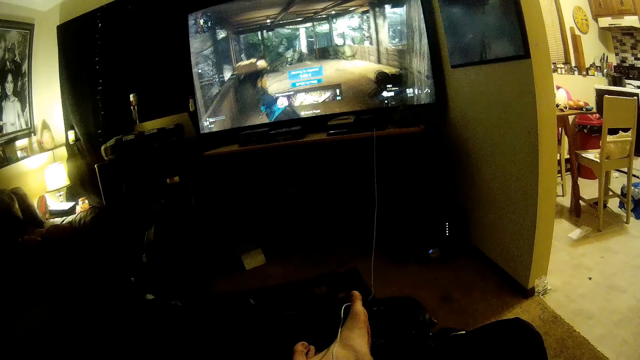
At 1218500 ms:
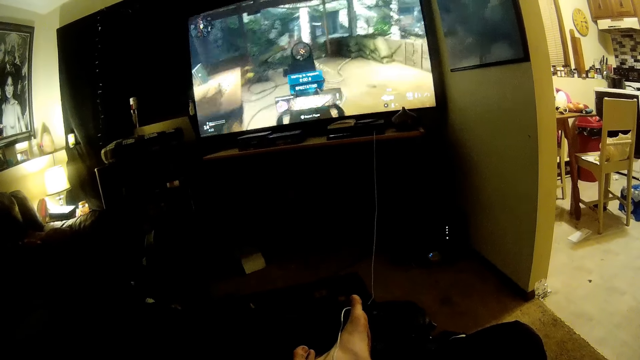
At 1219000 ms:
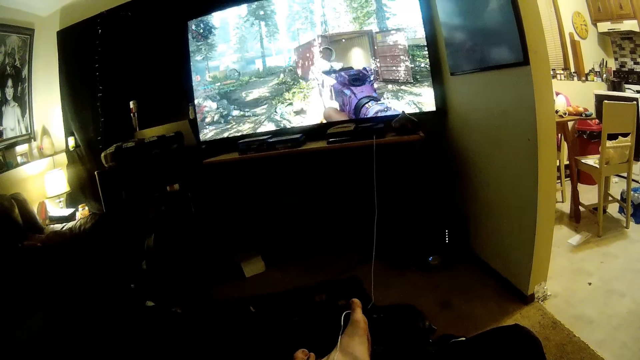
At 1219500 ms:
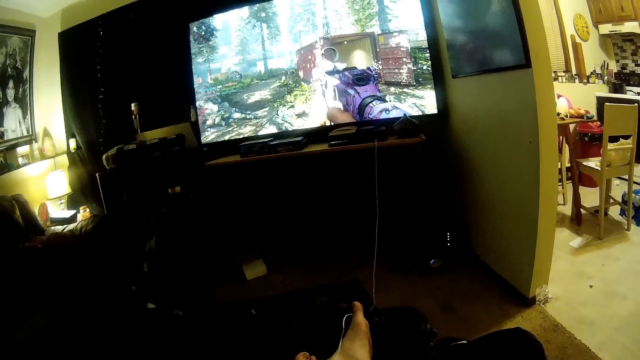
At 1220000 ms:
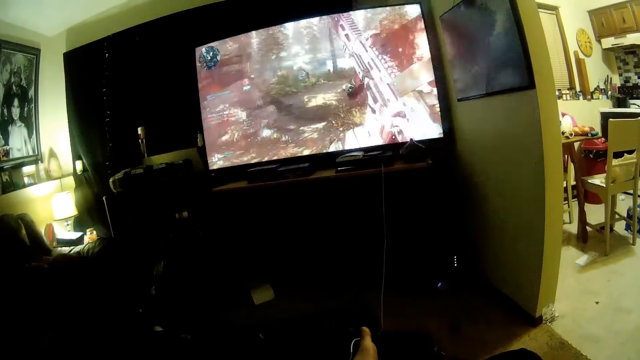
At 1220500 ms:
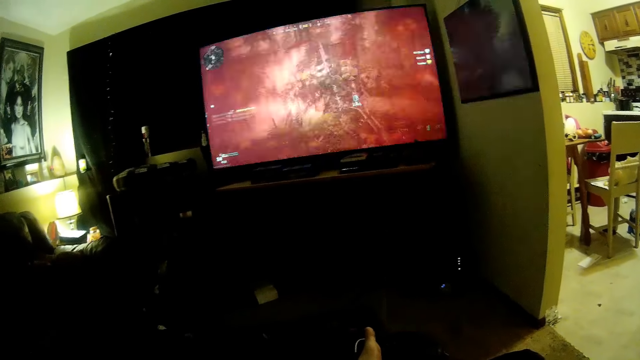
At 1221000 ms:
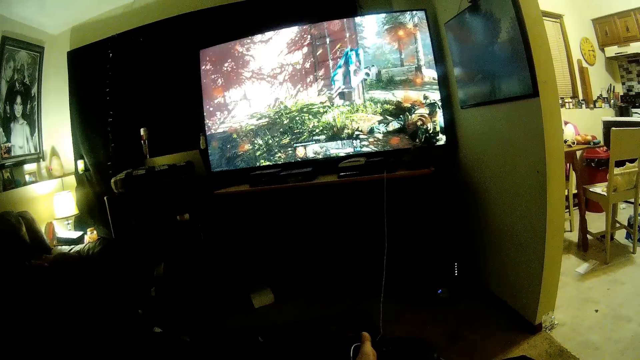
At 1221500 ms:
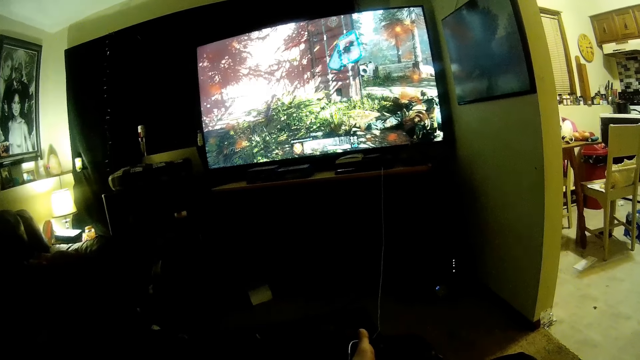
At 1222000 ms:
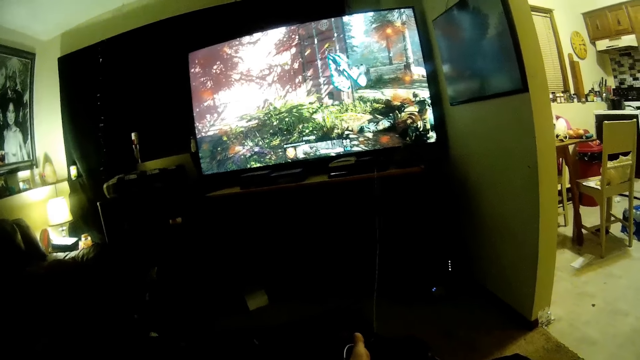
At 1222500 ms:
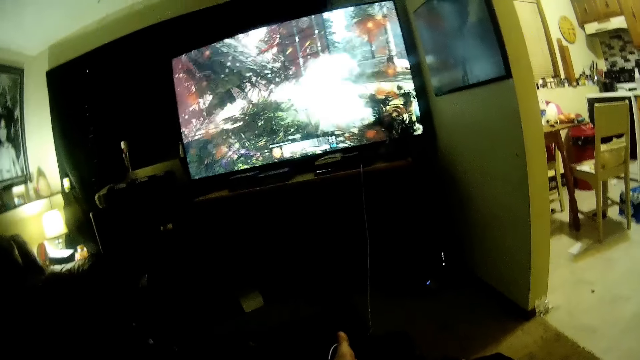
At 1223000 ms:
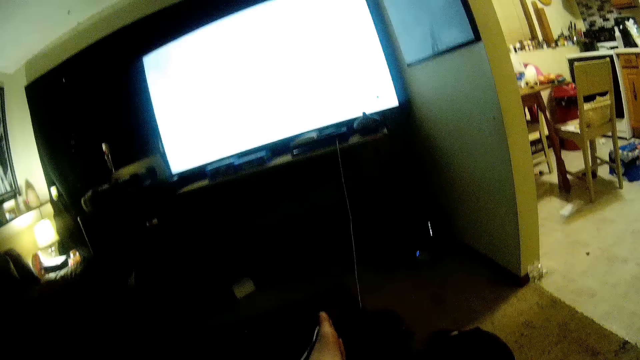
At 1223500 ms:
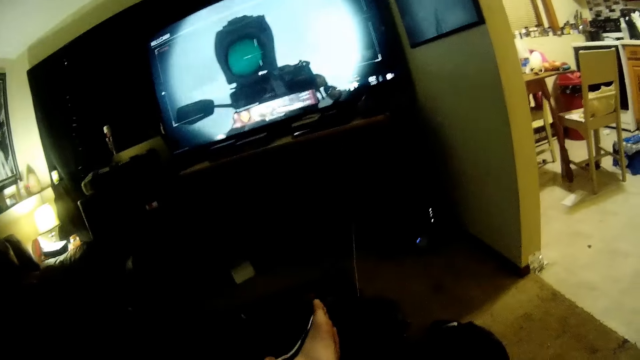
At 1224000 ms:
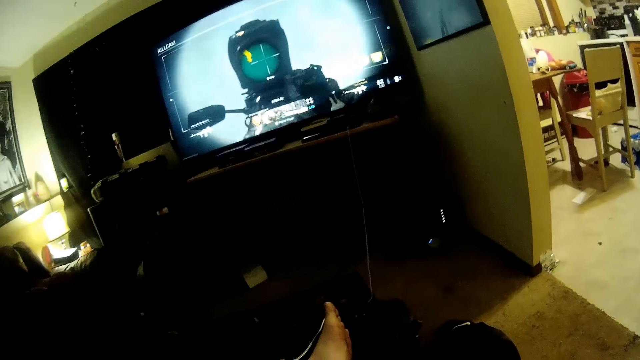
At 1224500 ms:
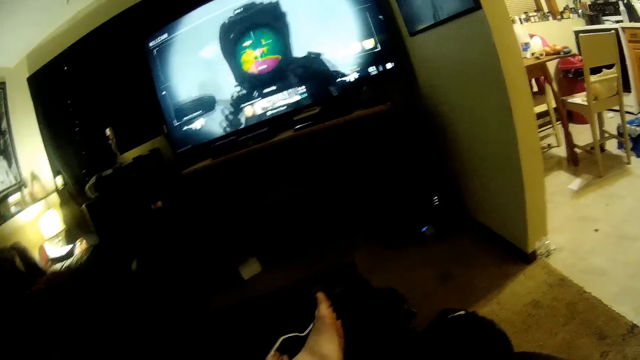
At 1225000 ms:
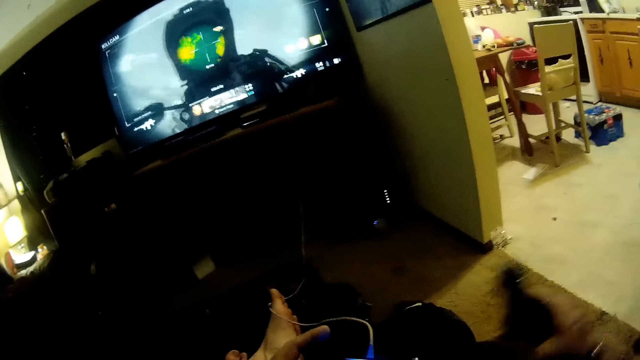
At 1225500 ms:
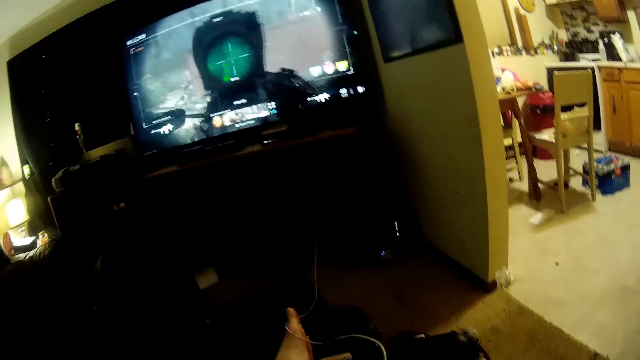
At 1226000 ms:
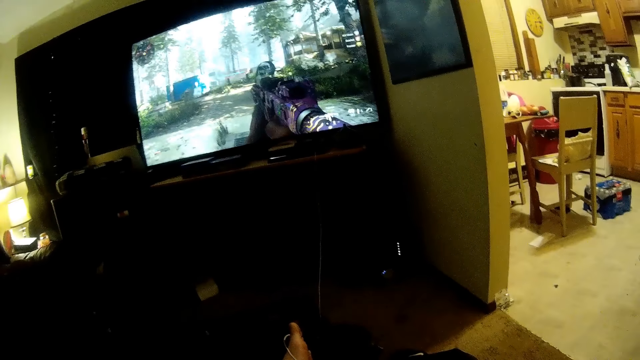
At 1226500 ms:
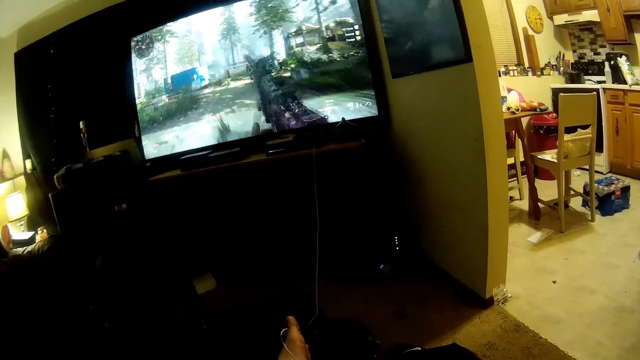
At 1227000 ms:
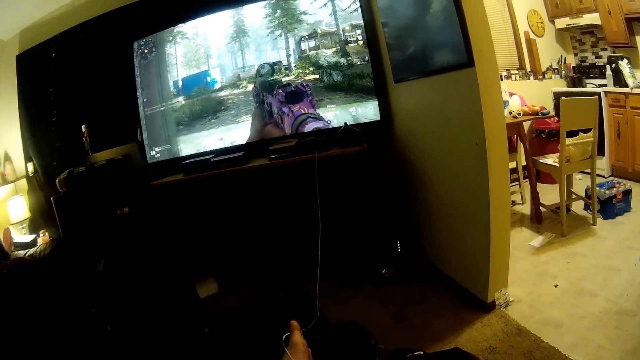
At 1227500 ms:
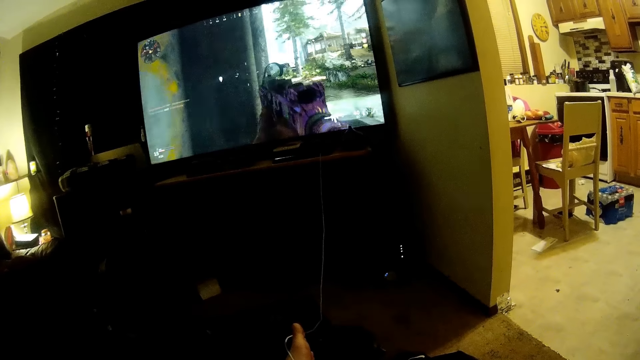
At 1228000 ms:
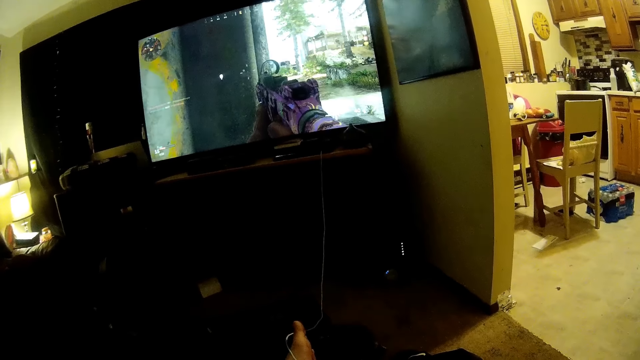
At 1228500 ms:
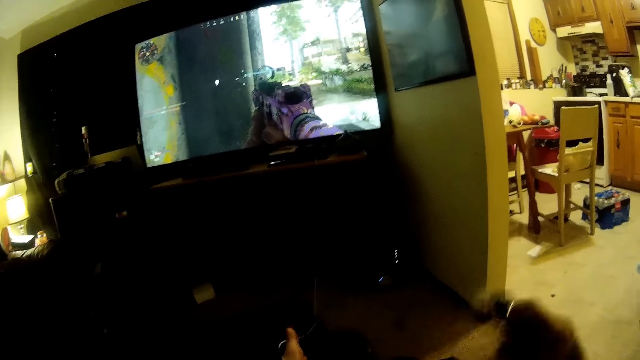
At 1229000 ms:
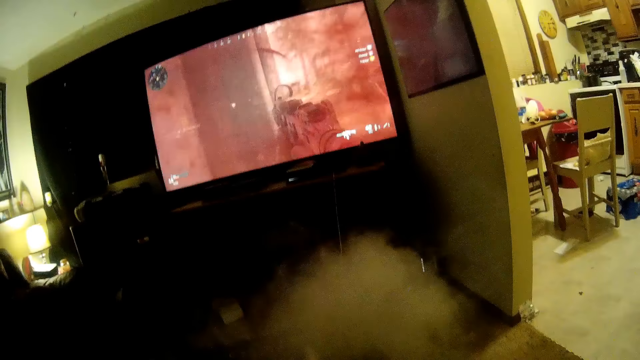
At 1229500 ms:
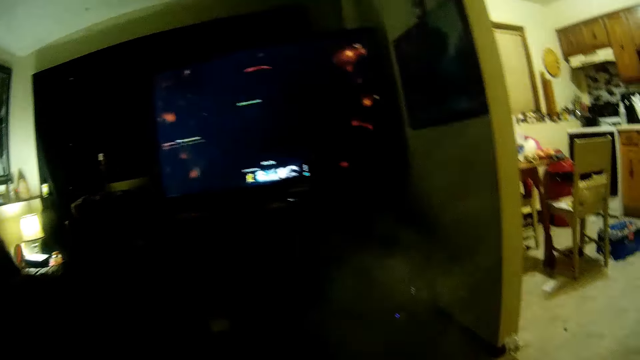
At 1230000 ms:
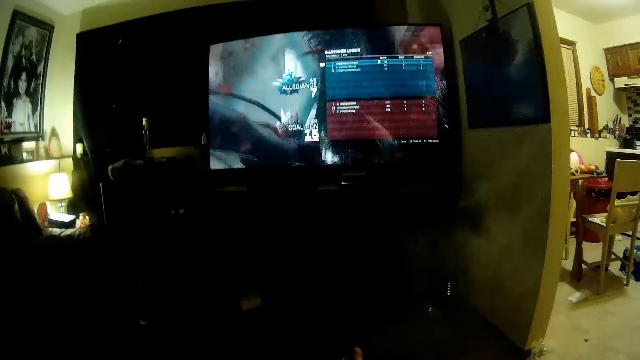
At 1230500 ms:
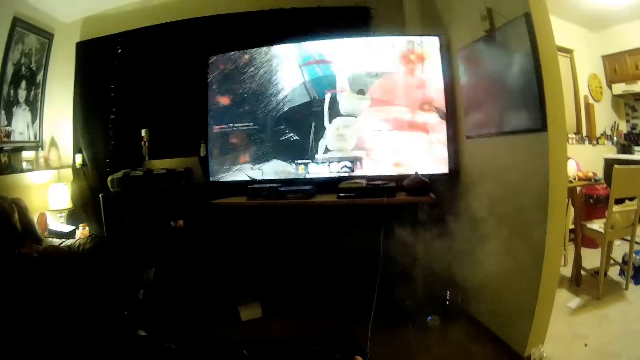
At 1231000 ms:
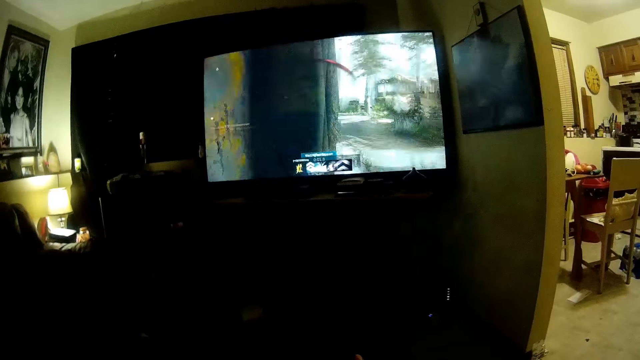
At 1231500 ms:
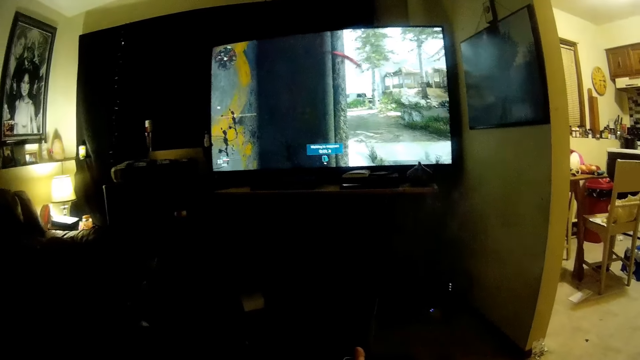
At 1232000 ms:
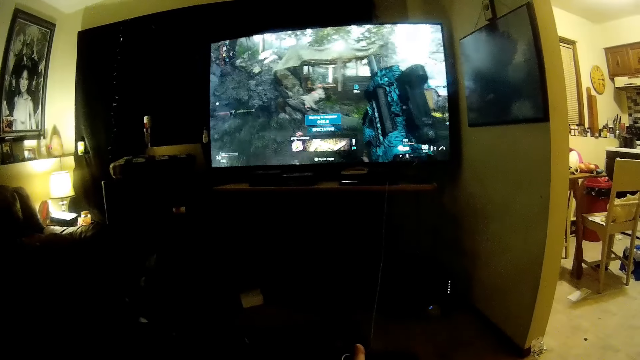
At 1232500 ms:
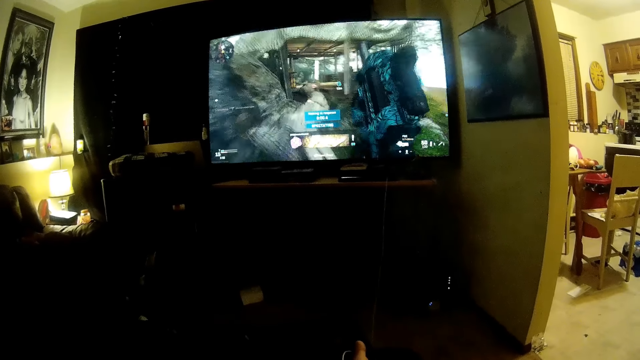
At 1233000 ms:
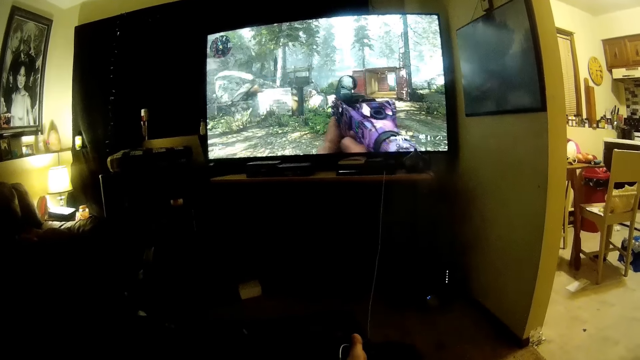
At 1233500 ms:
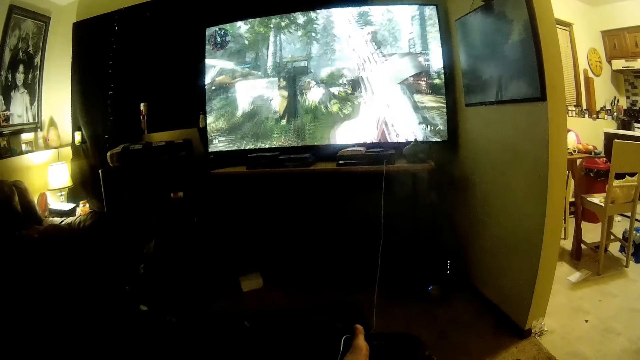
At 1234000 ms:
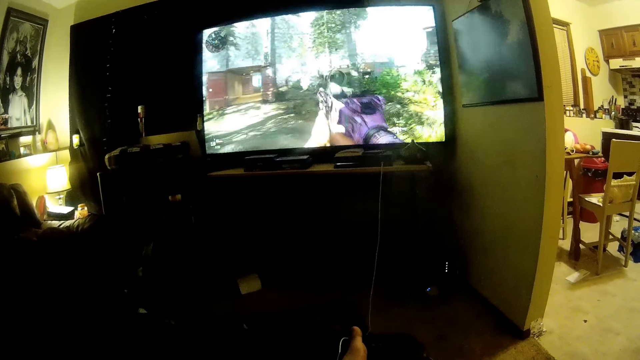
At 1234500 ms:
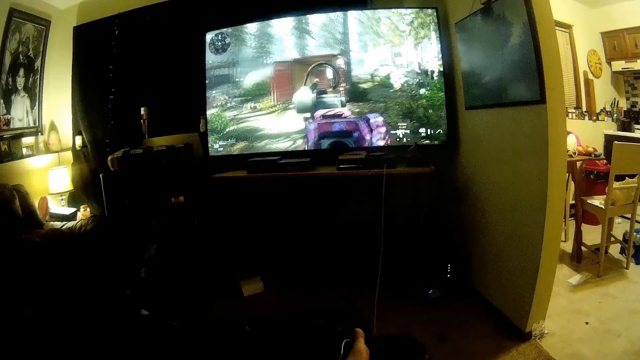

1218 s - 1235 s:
The camera wearer takes the cigarette close to his mouth with his right hand. He lowers the cigarette to the ground with his right hand. He exhales smoke through his mouth. He plays a video game with the game console.
